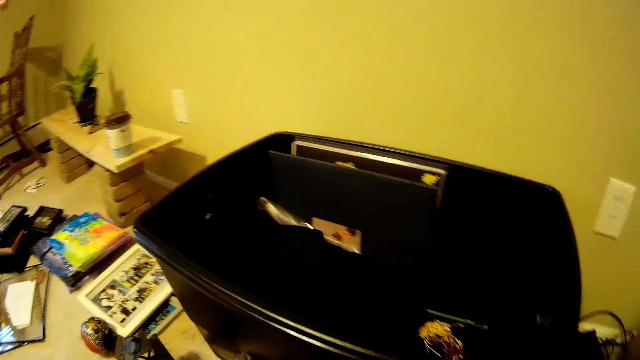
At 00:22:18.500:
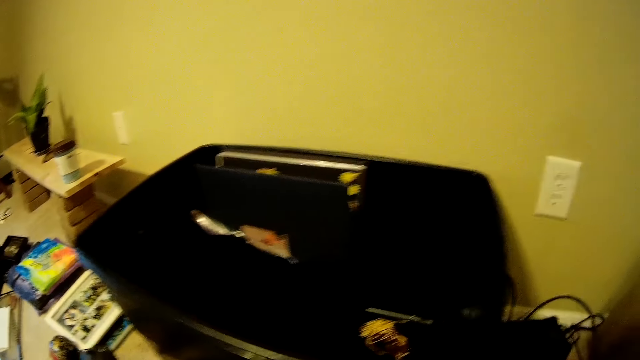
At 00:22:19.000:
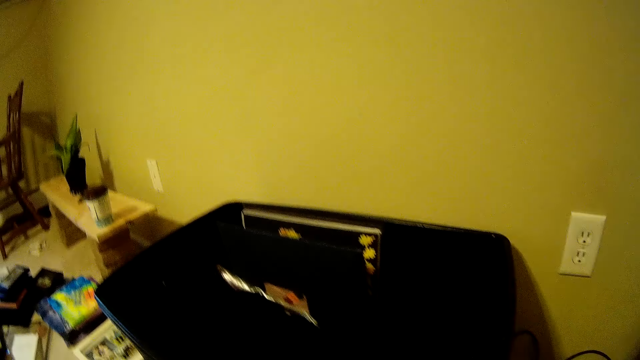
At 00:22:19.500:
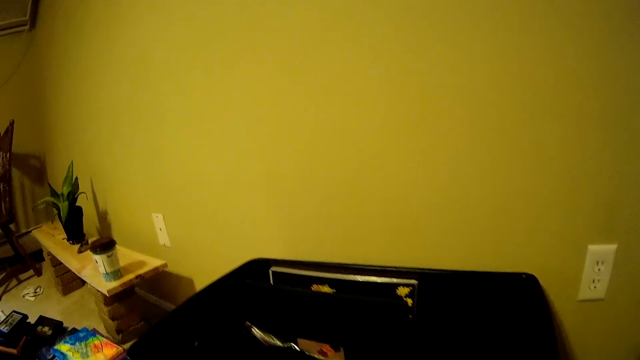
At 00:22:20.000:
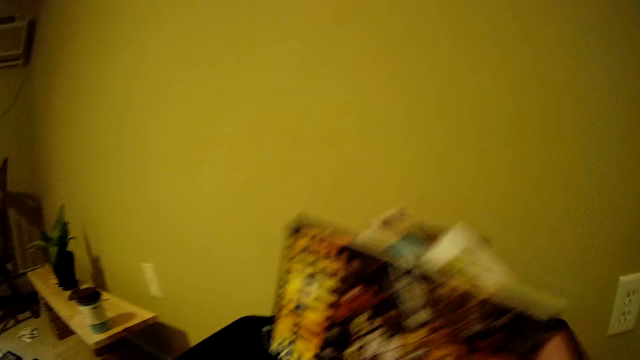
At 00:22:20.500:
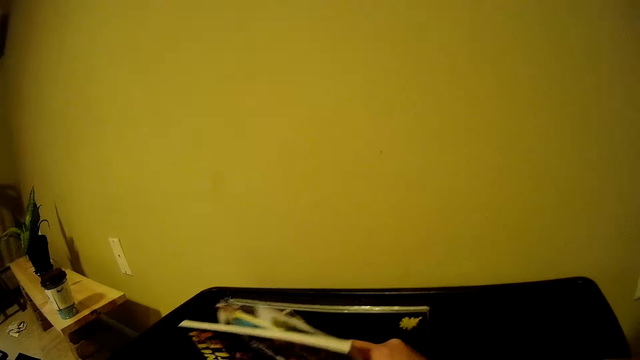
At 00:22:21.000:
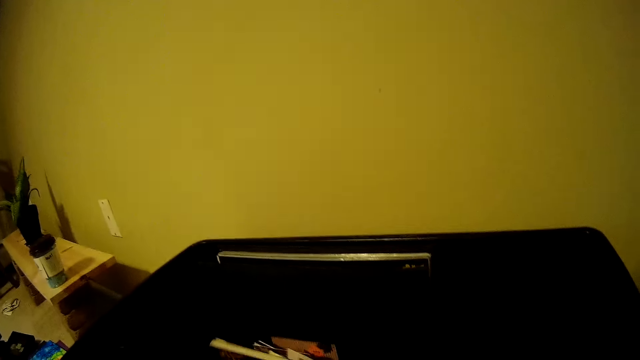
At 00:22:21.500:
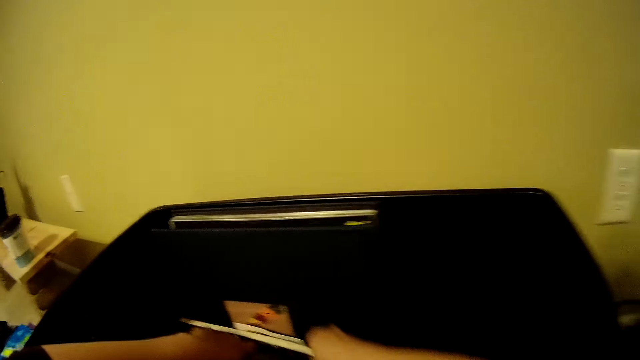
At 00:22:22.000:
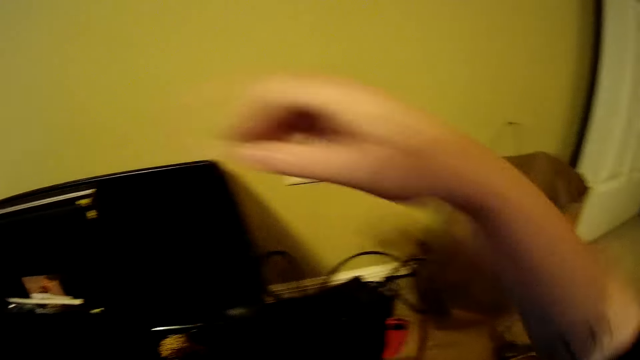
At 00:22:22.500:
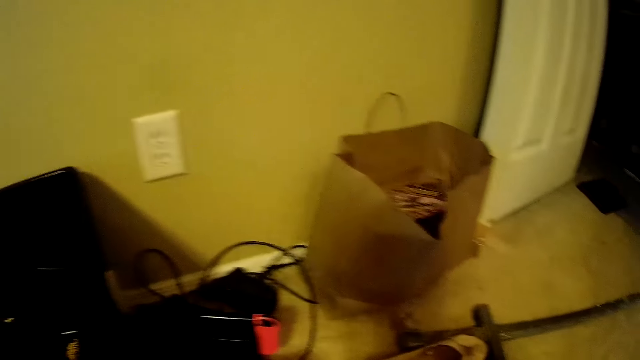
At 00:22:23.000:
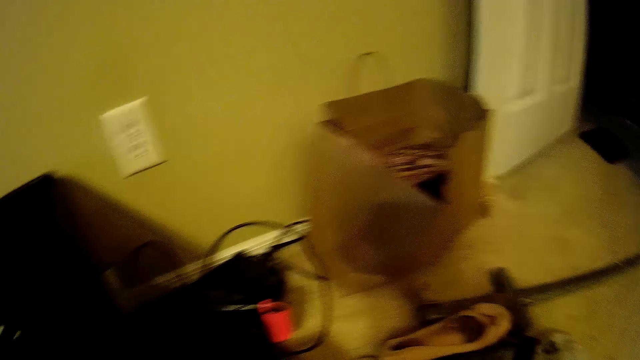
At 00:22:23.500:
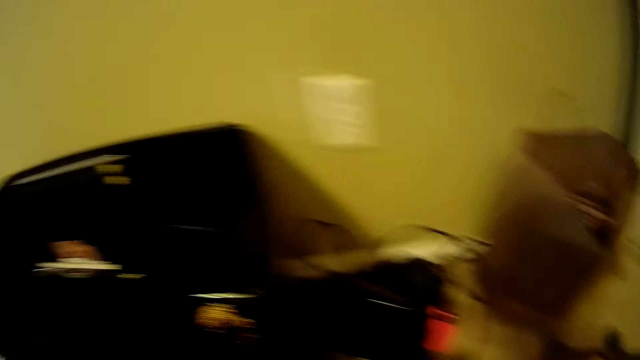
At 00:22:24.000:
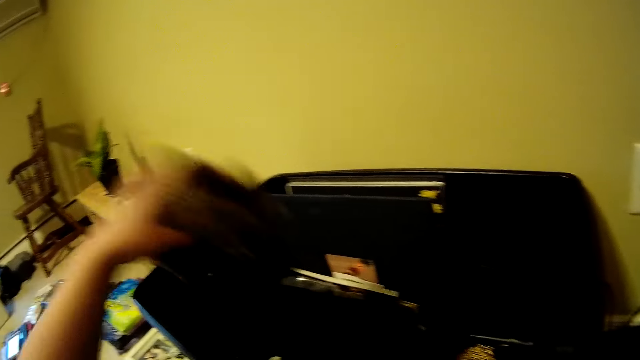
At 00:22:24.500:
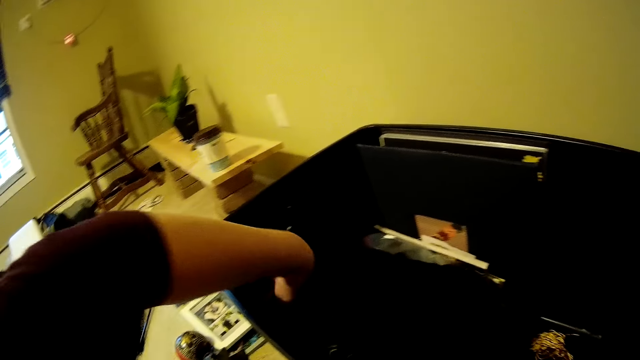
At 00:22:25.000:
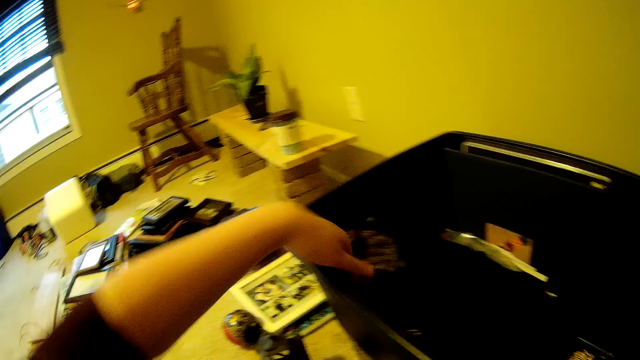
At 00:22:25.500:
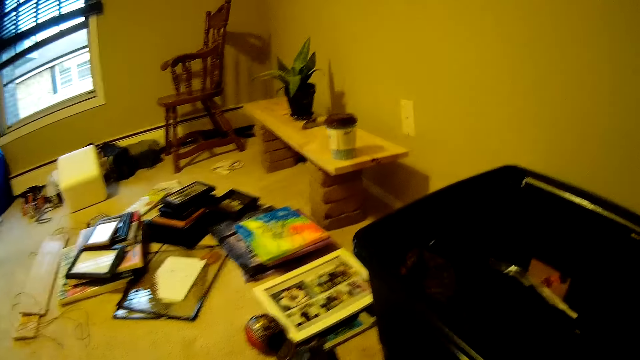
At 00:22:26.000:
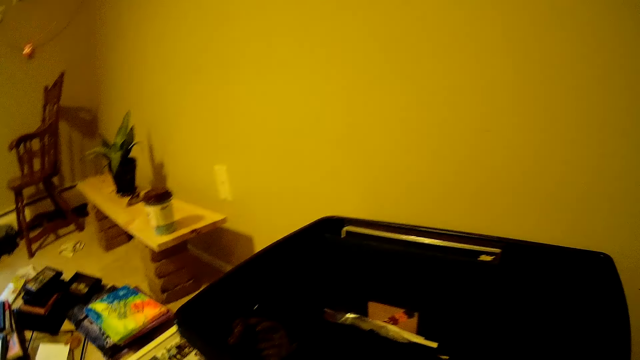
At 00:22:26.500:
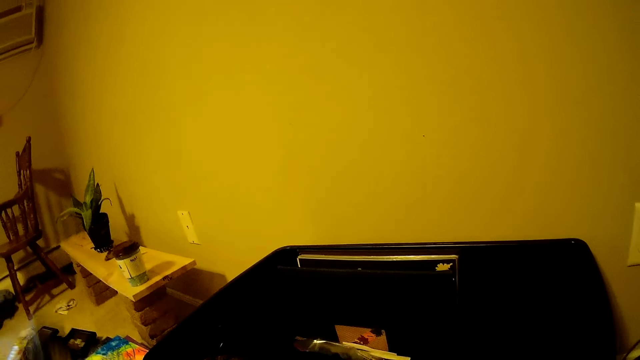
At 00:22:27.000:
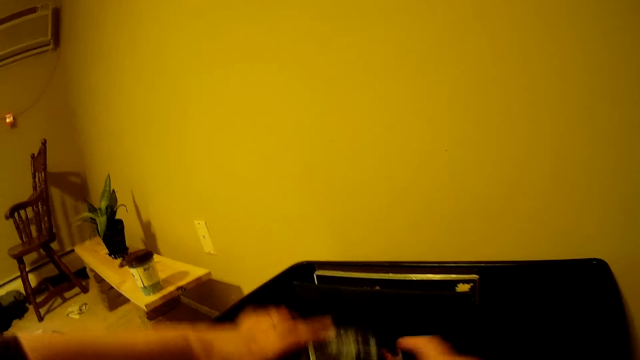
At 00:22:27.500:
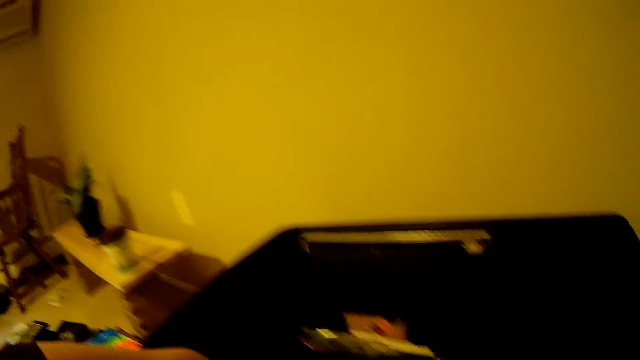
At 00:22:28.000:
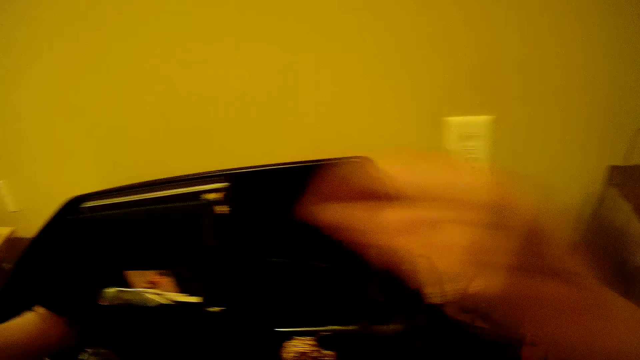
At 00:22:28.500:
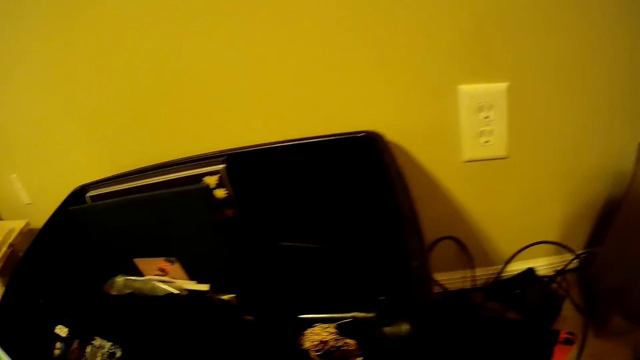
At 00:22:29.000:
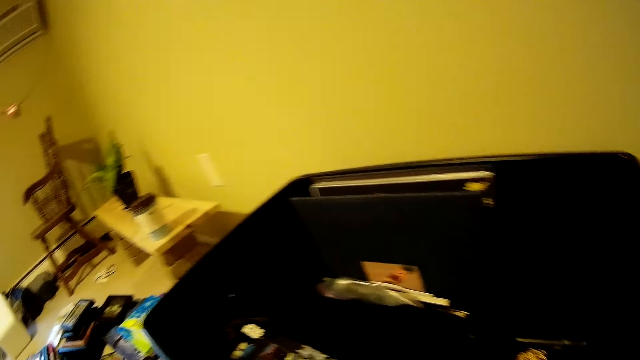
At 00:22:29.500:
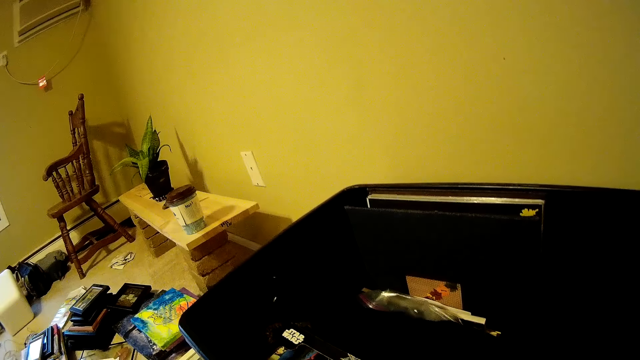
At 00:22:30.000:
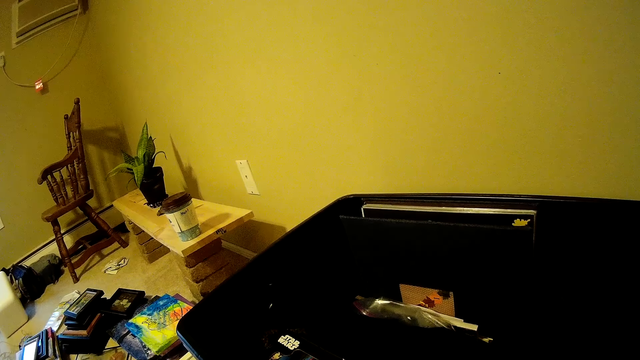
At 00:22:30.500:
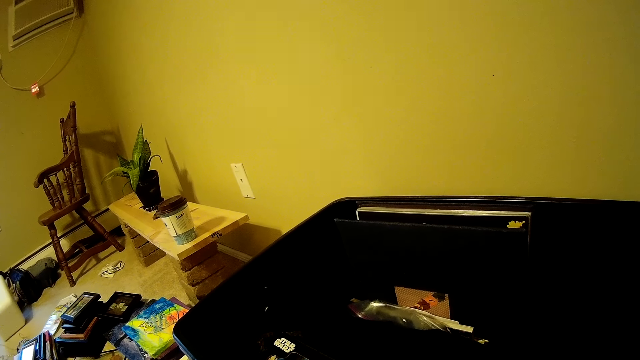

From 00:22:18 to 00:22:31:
The camera wearer puts the book in the storage box with her right hand. She interacts with the man. She drops a cloth into the storage box with her left hand. She drops a box into the storage box with her left hand.

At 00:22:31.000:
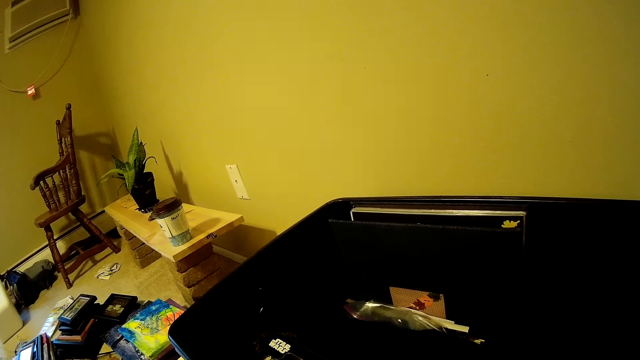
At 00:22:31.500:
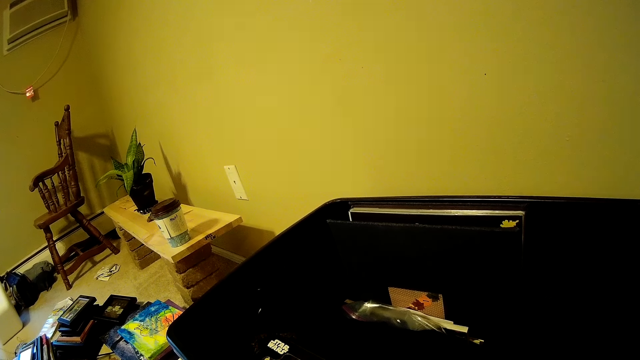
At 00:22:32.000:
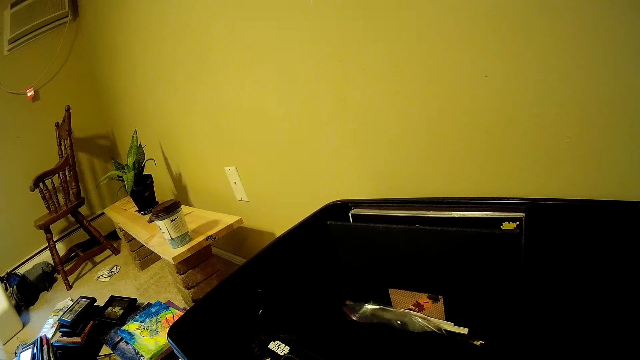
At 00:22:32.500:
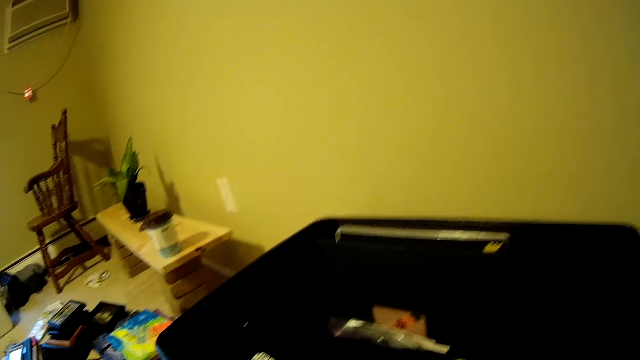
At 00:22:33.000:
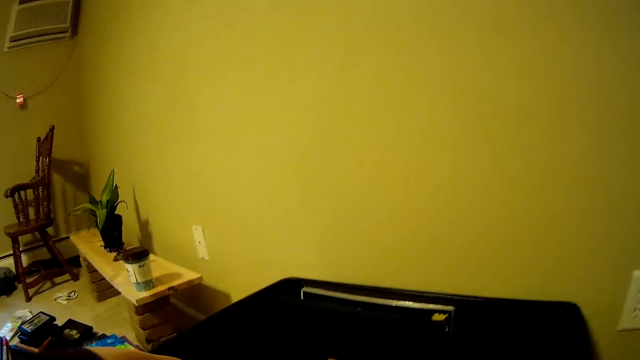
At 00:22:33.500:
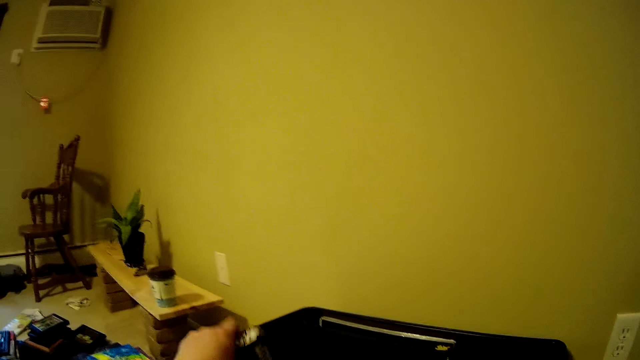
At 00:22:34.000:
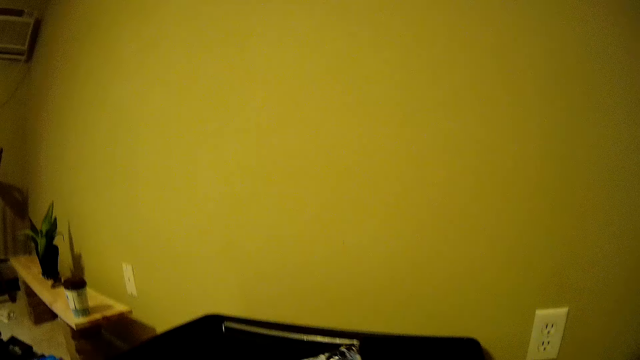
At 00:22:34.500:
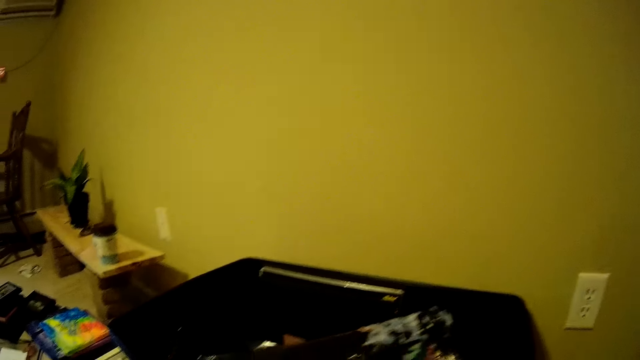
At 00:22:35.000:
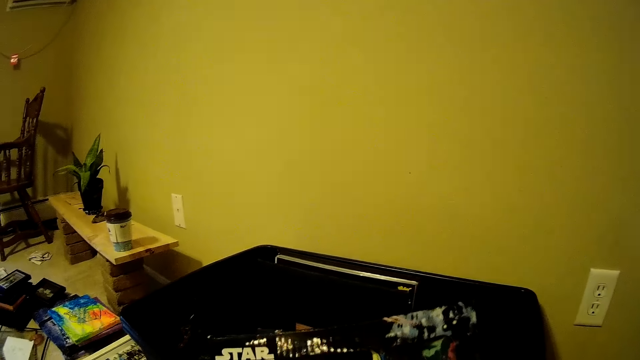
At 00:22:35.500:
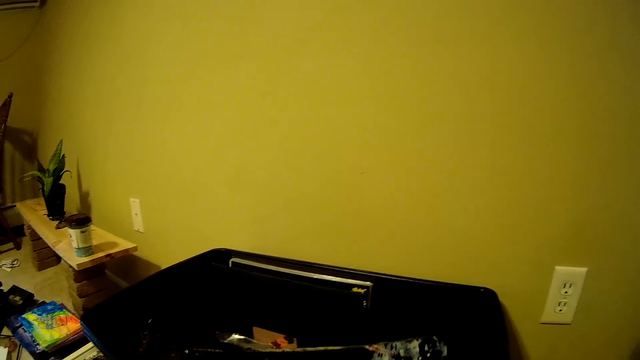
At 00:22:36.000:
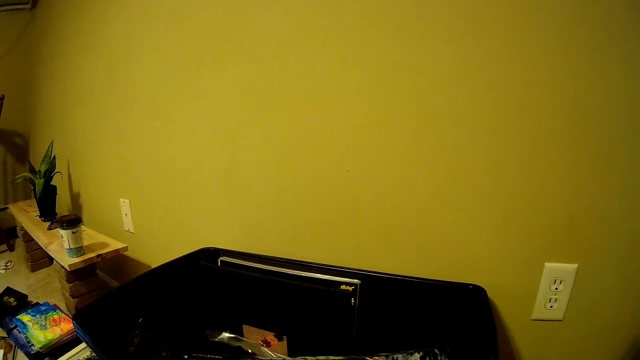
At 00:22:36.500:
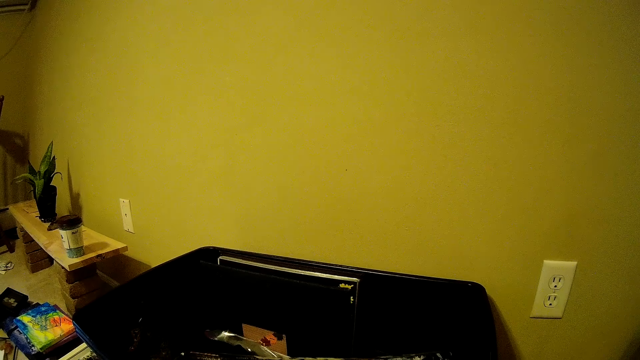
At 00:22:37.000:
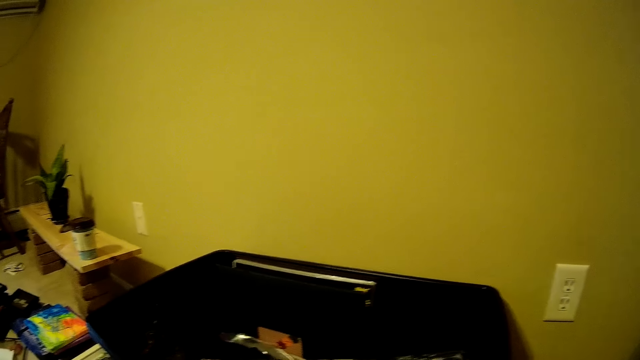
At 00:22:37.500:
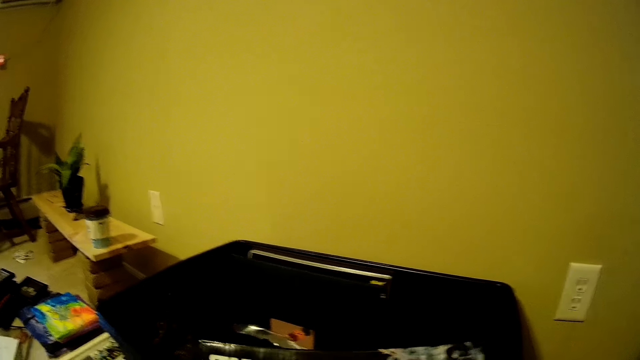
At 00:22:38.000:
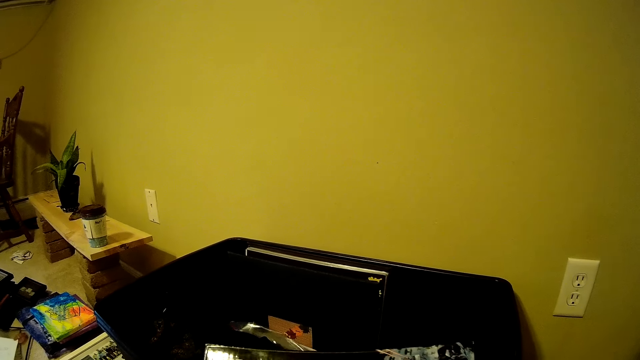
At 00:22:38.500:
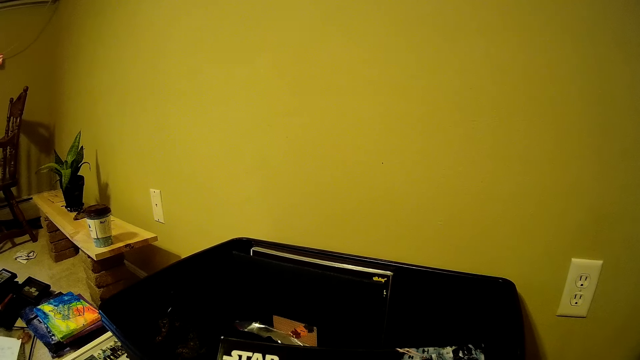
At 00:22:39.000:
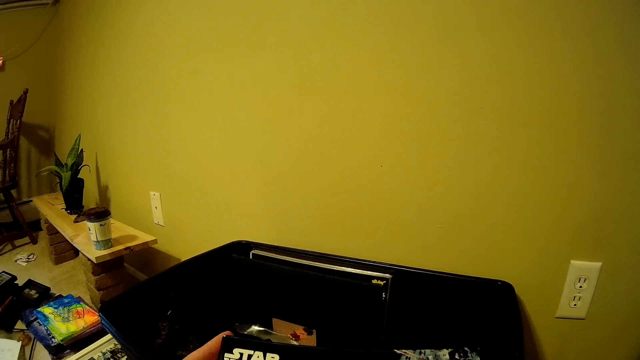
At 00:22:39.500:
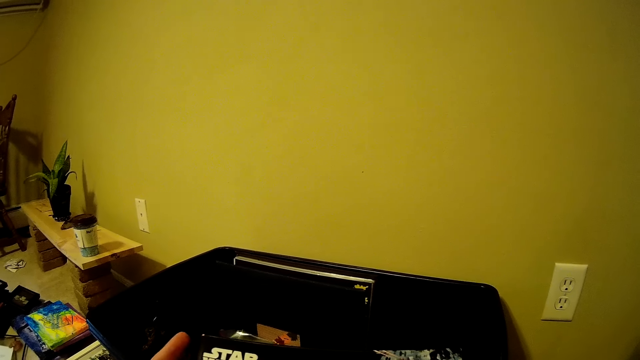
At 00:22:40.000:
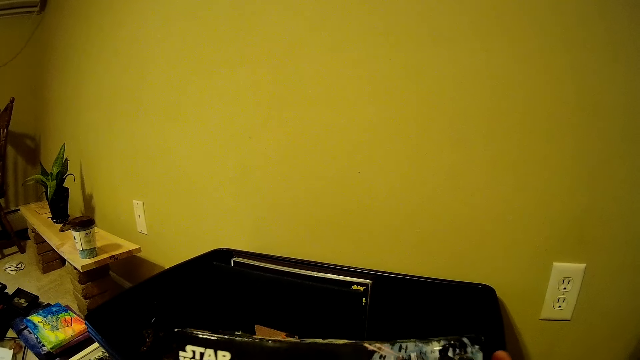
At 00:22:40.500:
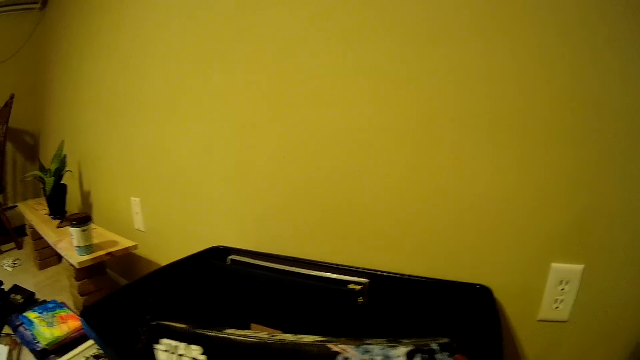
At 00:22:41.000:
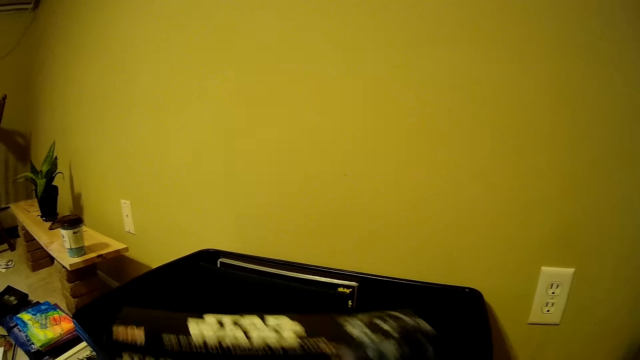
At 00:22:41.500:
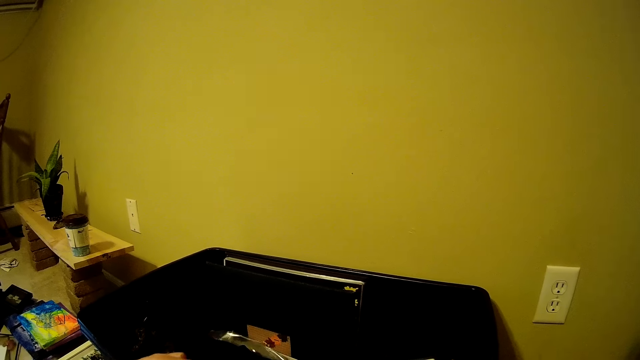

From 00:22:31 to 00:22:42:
The camera wearer interacts with the man. They hold up the box in the storage box with both hands. They check the storage box with both hands.
